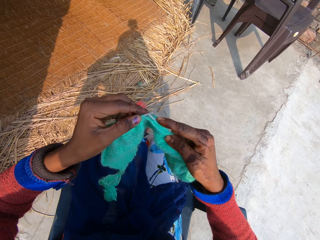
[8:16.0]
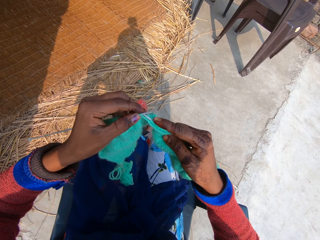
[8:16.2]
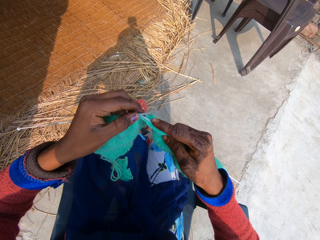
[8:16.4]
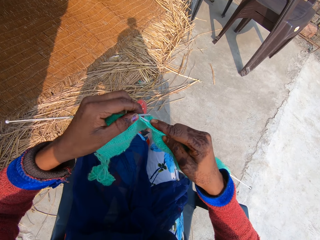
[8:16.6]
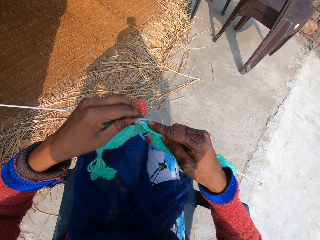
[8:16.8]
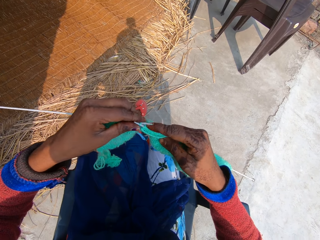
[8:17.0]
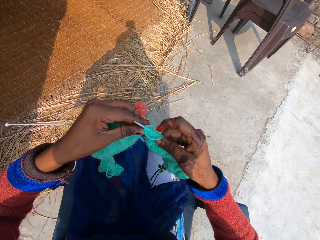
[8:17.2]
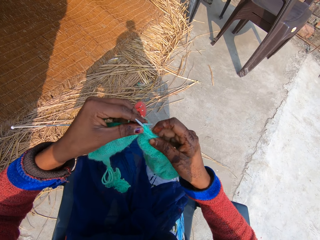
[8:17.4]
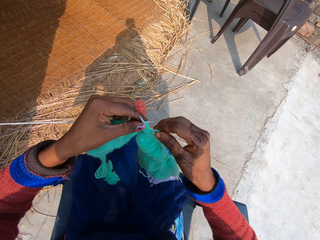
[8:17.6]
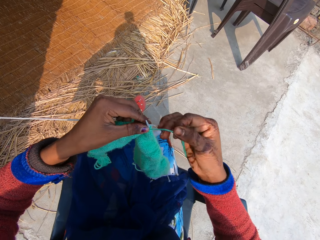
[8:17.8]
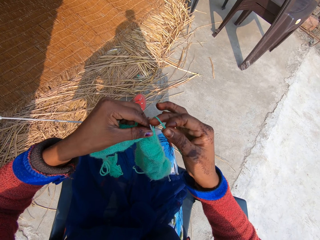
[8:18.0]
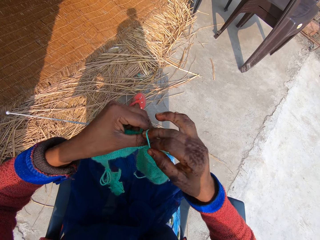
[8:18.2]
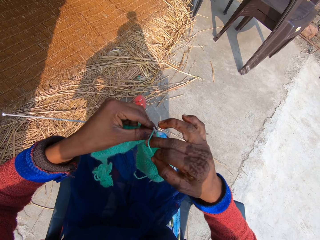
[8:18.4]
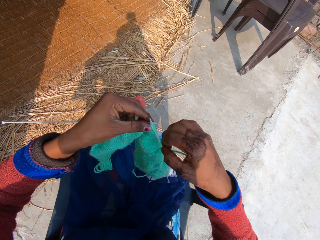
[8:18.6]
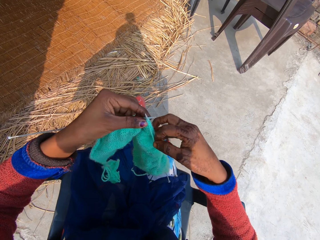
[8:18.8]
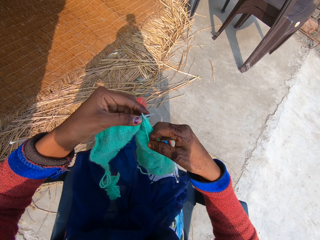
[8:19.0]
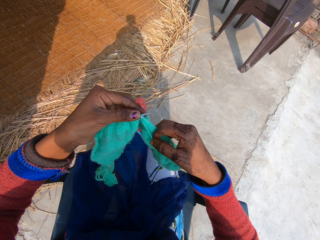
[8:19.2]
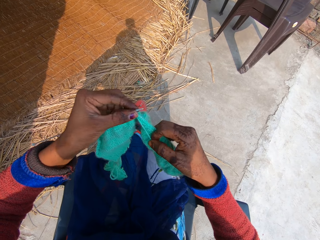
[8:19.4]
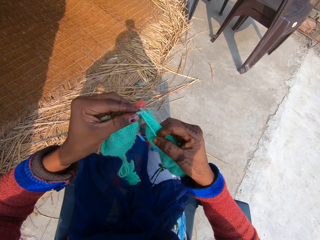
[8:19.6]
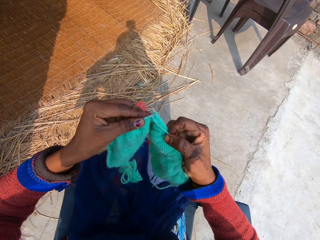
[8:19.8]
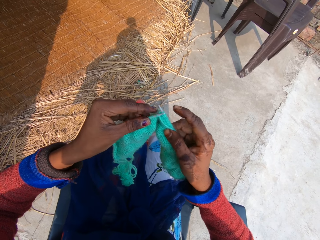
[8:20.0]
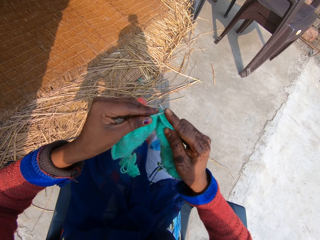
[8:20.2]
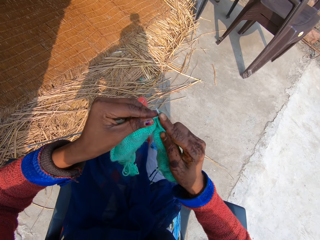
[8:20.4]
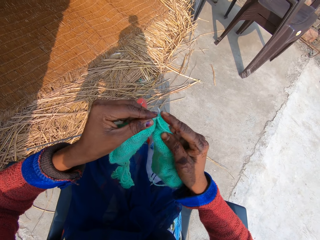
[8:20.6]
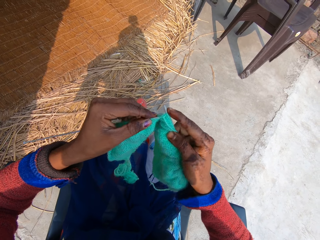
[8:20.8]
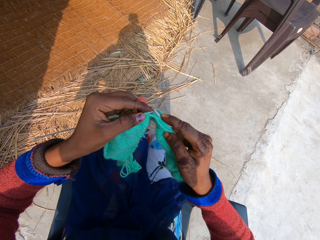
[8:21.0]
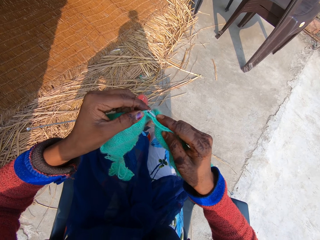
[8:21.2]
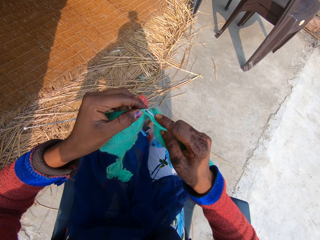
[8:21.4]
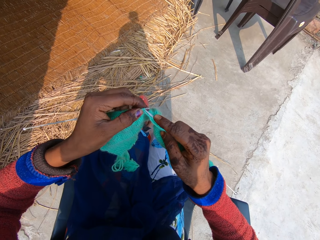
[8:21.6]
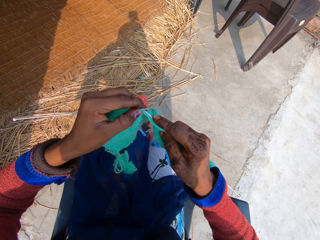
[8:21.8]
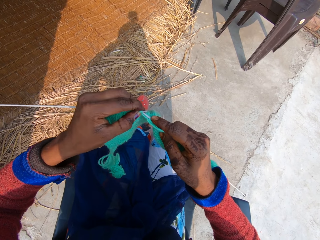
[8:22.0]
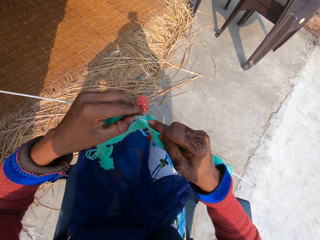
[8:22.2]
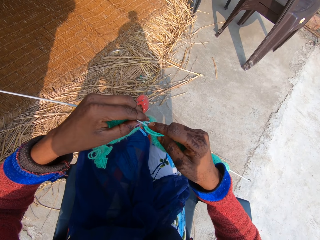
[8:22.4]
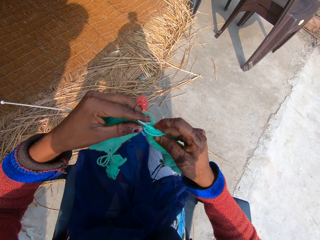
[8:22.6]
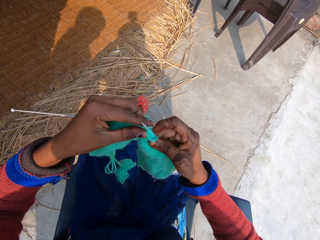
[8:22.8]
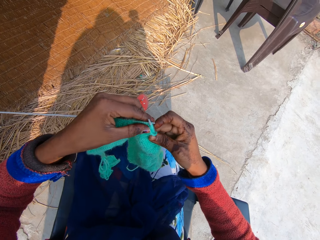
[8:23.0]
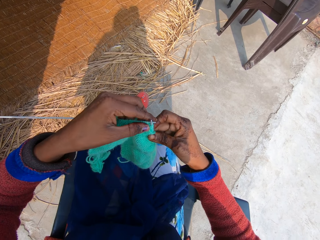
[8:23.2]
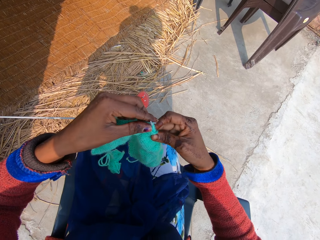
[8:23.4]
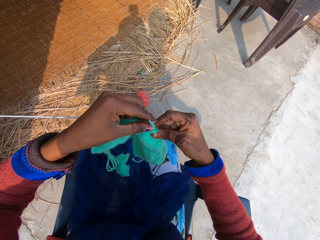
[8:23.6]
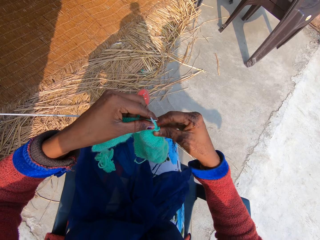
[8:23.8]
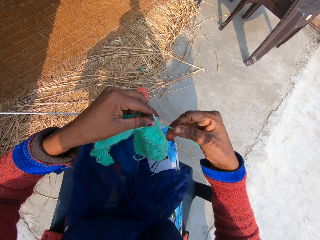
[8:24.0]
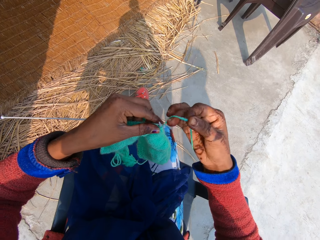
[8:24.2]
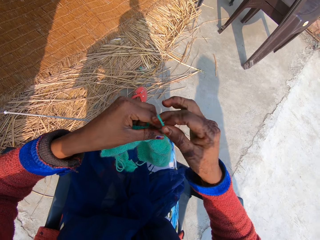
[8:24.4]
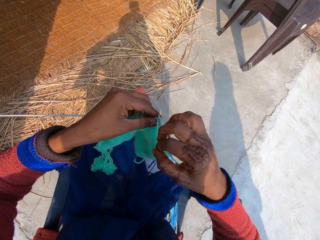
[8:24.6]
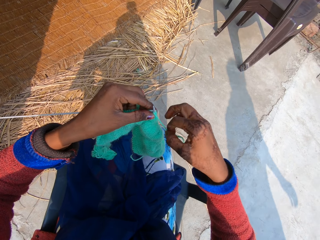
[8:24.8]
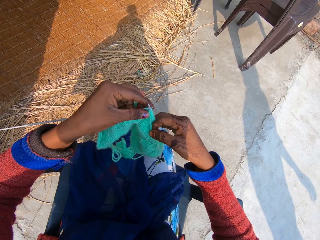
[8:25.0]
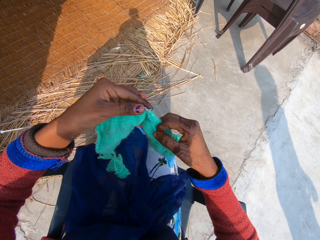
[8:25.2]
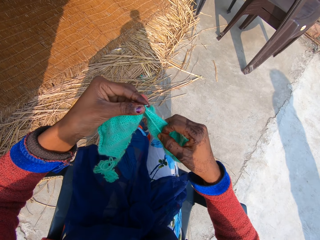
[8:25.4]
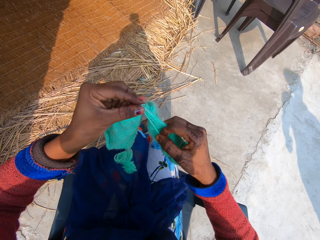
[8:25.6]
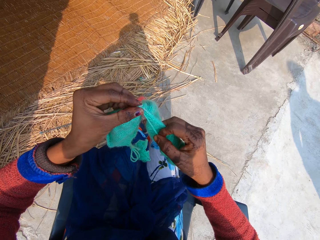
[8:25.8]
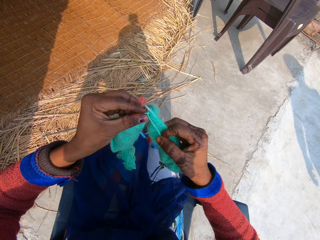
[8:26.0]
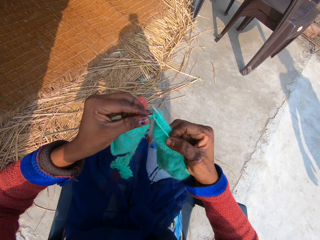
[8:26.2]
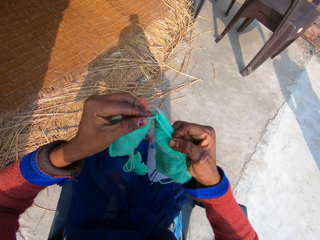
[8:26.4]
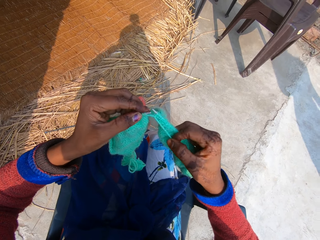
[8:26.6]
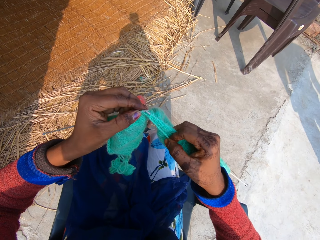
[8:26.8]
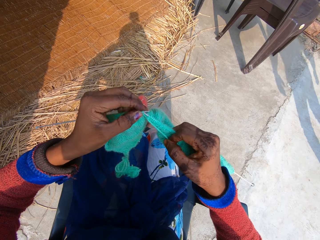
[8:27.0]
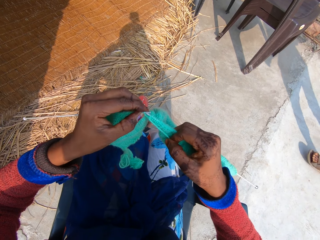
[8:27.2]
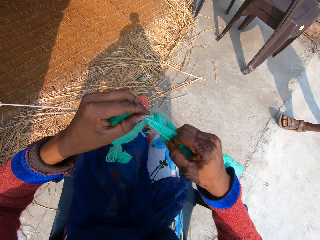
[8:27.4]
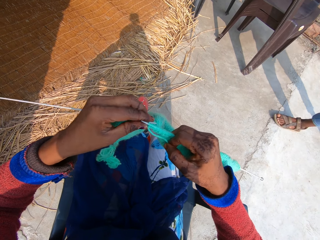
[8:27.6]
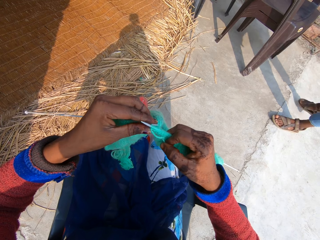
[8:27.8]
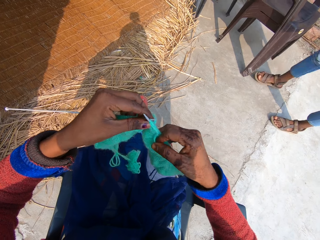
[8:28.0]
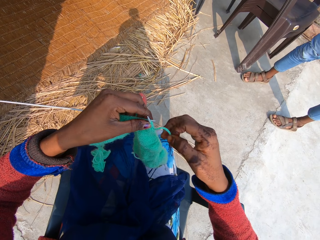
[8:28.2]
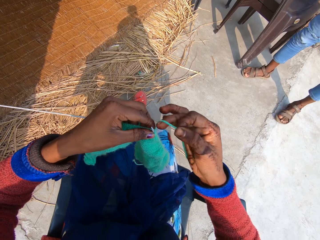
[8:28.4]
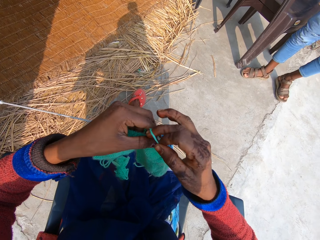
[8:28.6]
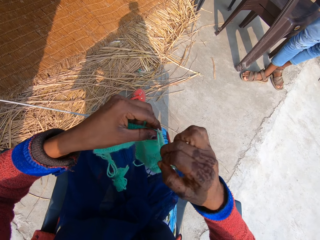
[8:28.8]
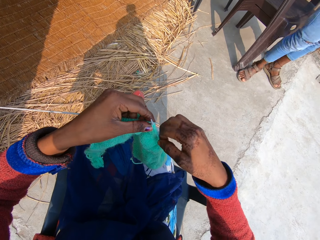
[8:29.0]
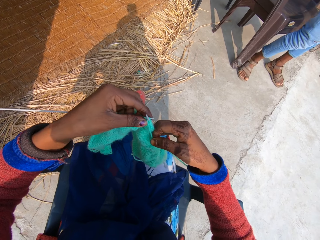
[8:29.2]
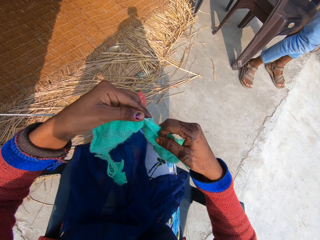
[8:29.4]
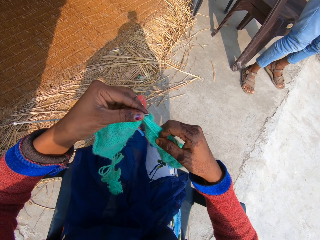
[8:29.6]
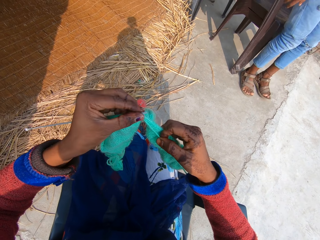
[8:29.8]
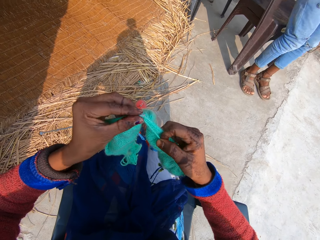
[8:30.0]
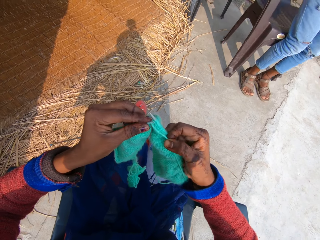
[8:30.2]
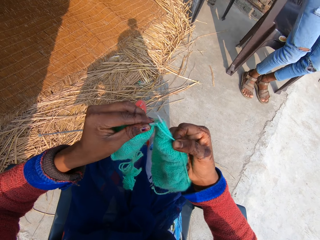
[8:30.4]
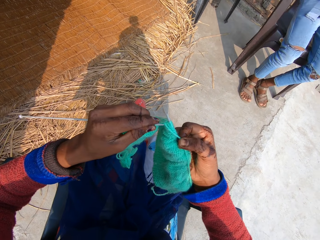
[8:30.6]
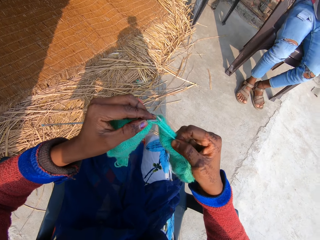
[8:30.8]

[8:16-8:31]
The camera wearer hooks a knitting thread with a single point knitting needle. They roll the knitting thread on the single point knitting needle. They knit a fabric. They hook the knitting thread with the single point knitting needle. A man talks to the camera wearer. The camera wearer rolls the knitting thread on the single point knitting needle. They knit the fabric. They hook the knitting thread with the single point knitting needle. They roll the knitting thread on the single point knitting needle. The man stands beside the camera wearer.

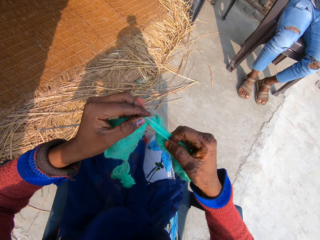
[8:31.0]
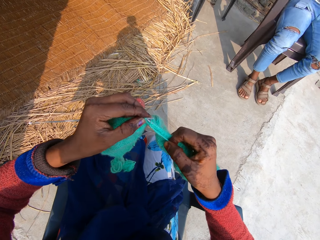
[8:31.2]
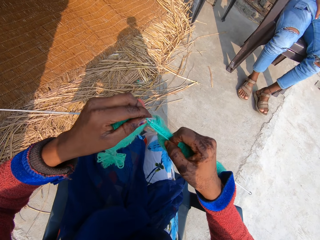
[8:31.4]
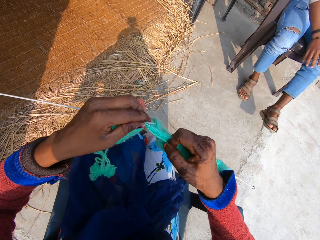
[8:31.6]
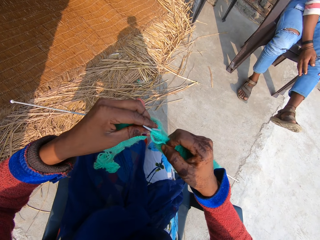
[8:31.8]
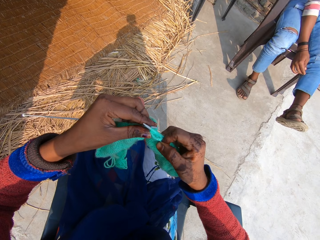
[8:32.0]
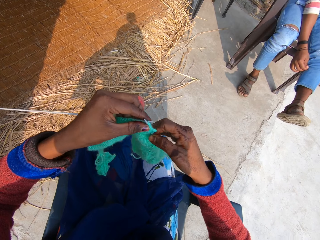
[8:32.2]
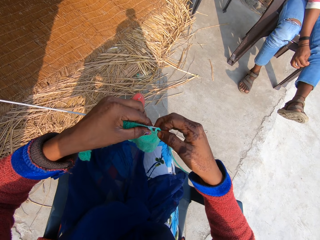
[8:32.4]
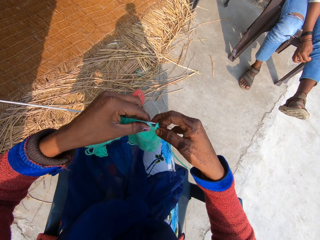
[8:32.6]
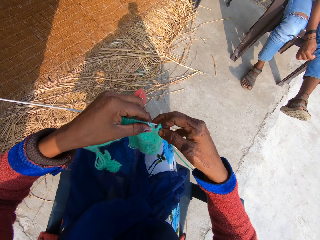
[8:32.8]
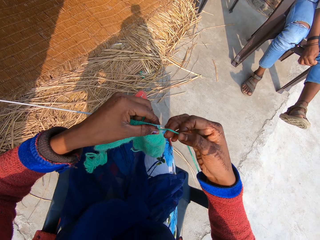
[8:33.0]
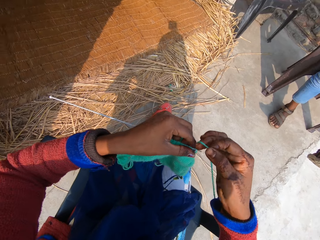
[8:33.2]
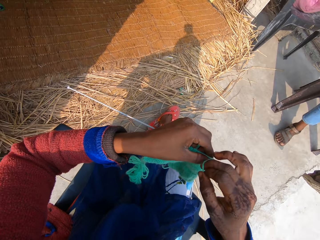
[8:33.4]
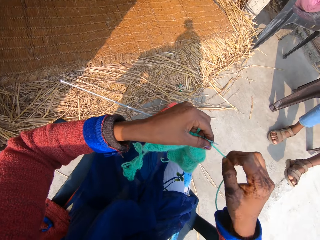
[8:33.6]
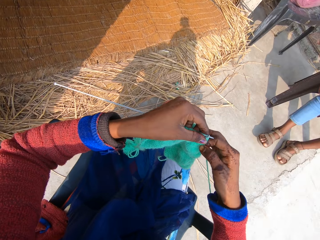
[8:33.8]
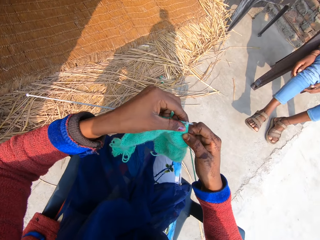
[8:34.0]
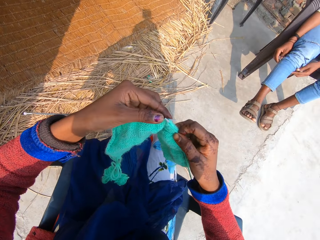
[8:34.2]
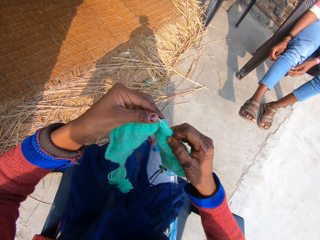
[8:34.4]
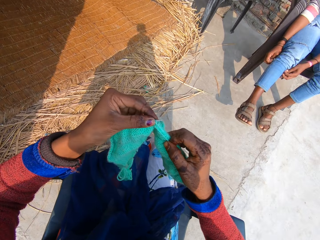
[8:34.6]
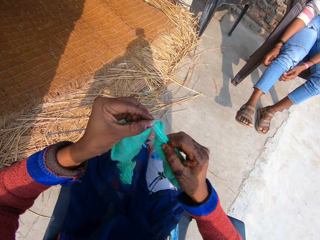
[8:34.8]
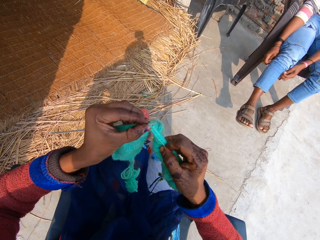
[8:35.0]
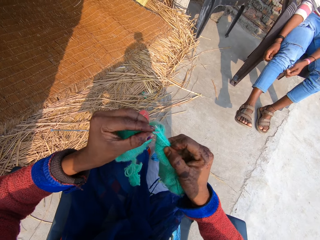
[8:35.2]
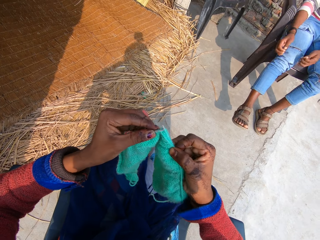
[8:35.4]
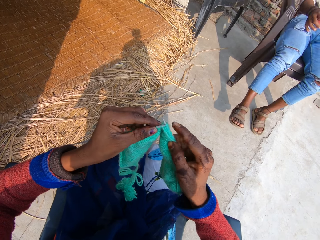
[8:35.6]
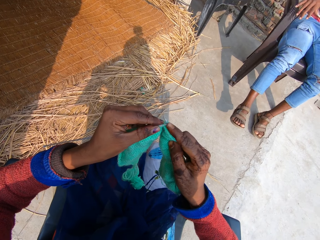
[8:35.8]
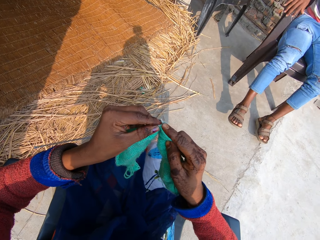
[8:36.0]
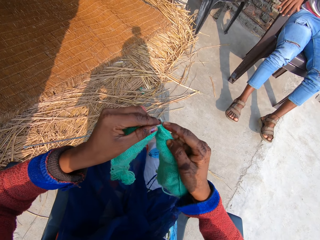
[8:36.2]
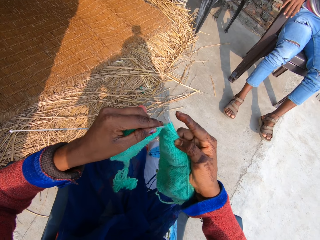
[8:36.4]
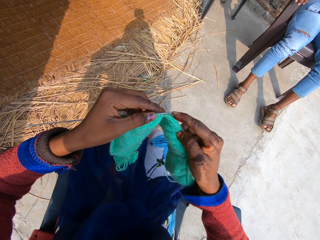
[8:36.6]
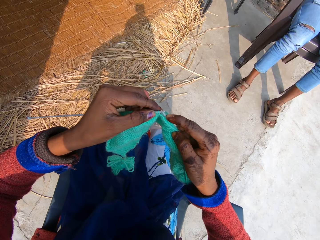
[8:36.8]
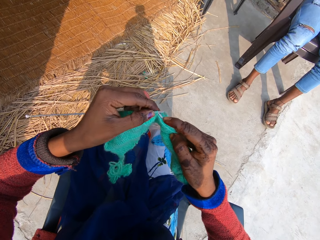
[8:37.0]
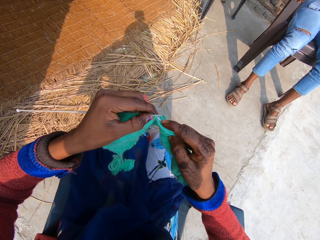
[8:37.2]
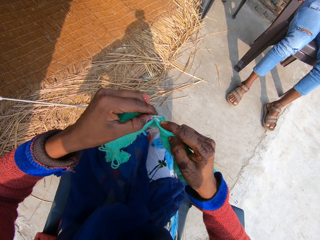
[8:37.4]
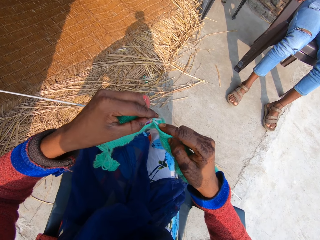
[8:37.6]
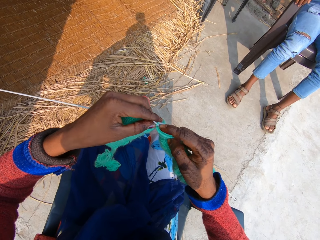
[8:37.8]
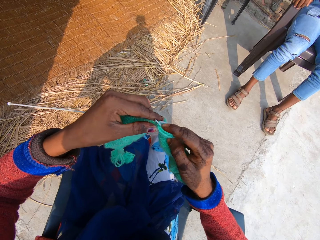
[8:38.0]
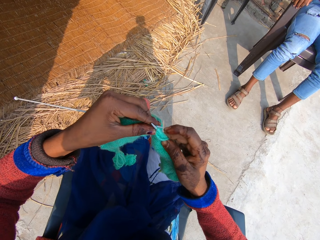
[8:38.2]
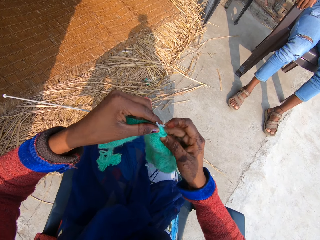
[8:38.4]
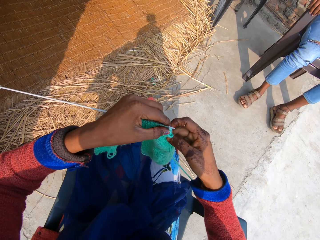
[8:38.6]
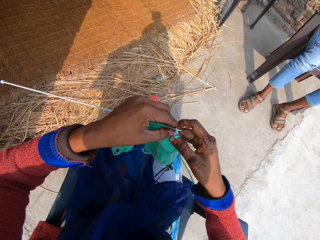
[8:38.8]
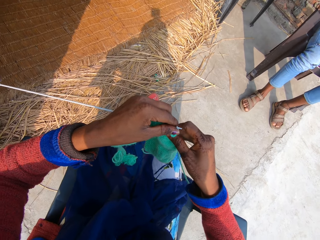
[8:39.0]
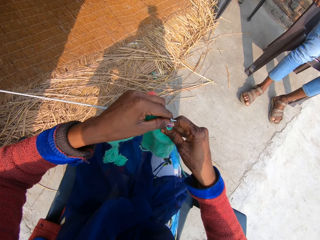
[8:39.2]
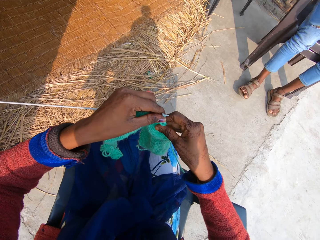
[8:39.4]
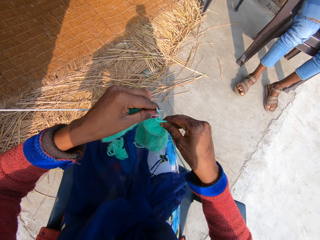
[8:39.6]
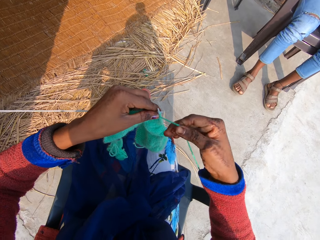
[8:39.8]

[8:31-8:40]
A man sits beside the camera wearer. The camera wearer rolls a knitting thread on a single point knitting needle. They knit the fabric. They hook the knitting thread with the single point knitting needle.
